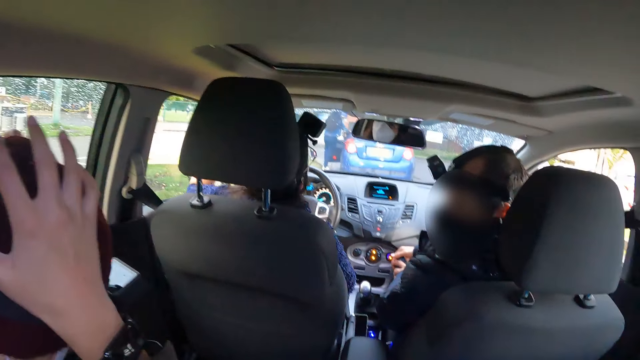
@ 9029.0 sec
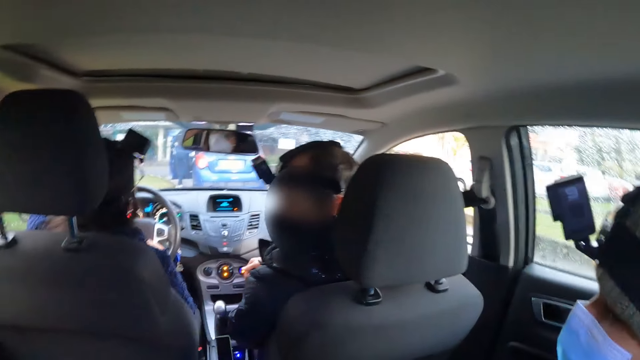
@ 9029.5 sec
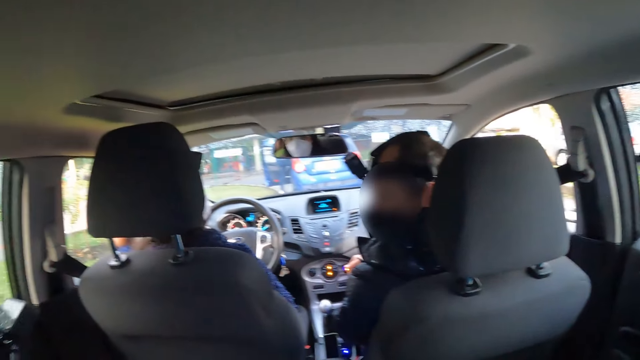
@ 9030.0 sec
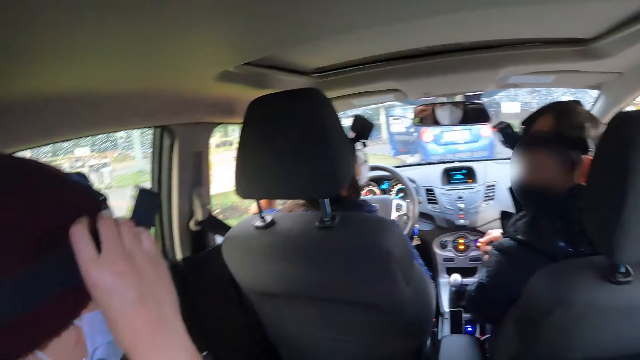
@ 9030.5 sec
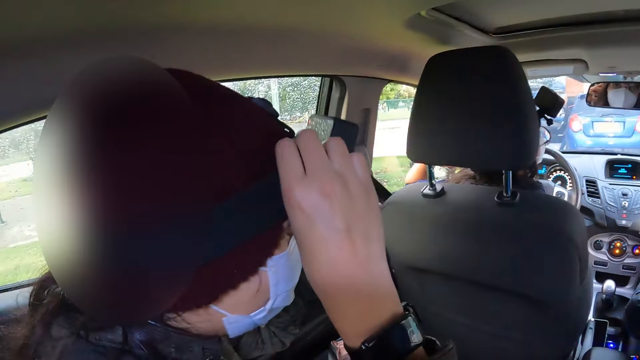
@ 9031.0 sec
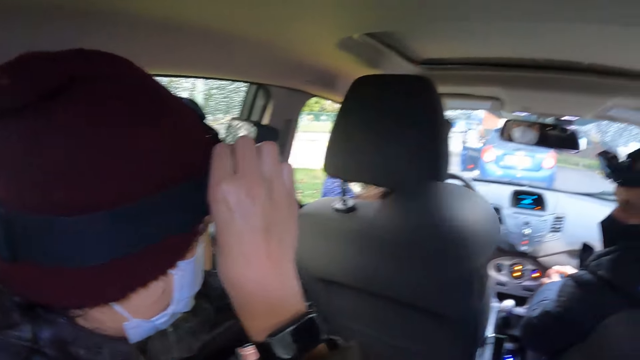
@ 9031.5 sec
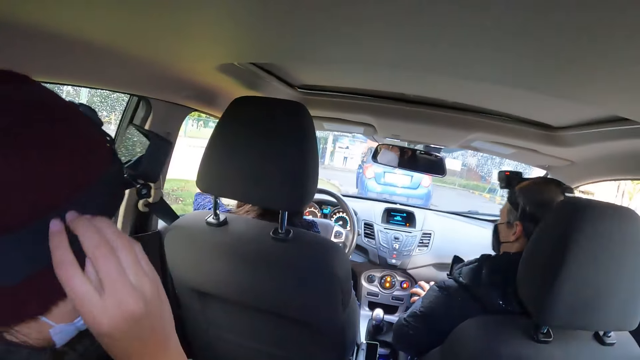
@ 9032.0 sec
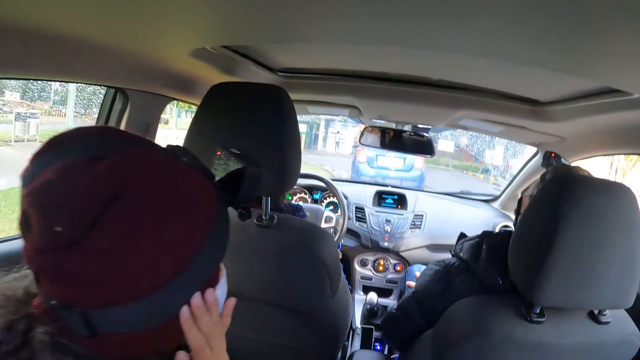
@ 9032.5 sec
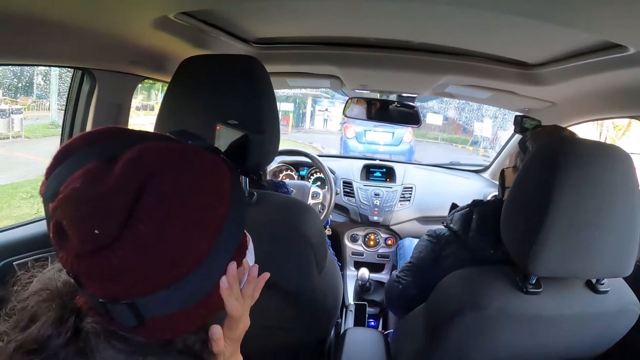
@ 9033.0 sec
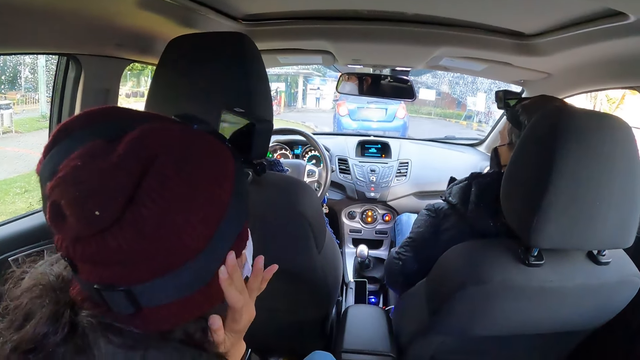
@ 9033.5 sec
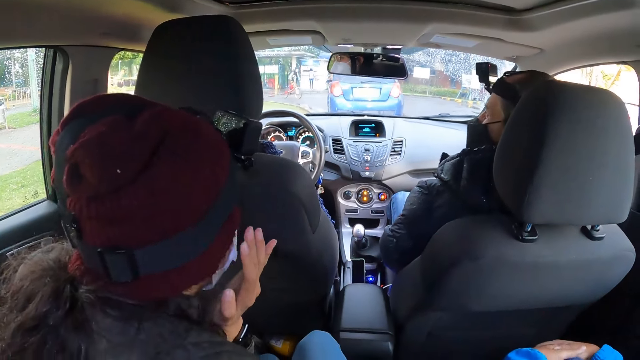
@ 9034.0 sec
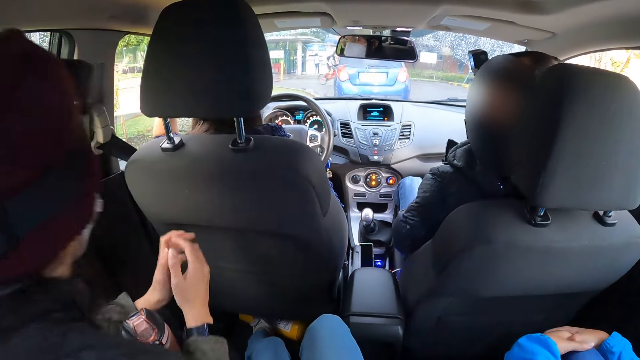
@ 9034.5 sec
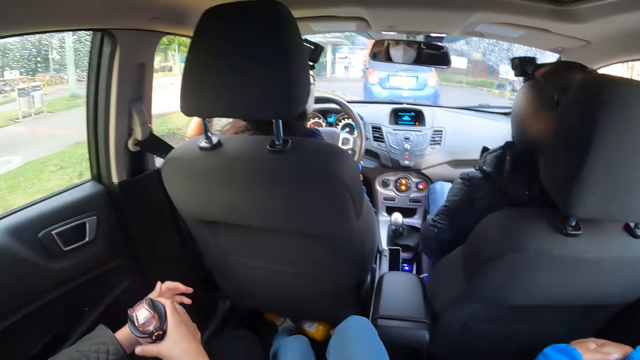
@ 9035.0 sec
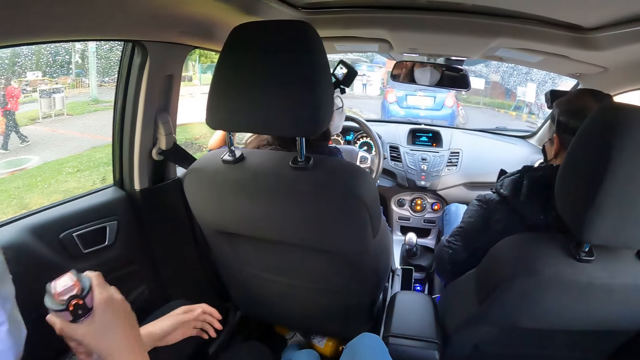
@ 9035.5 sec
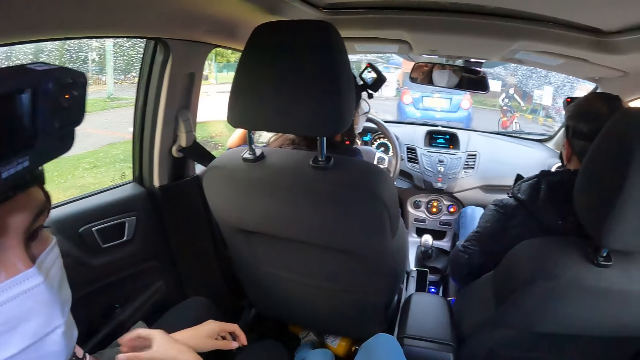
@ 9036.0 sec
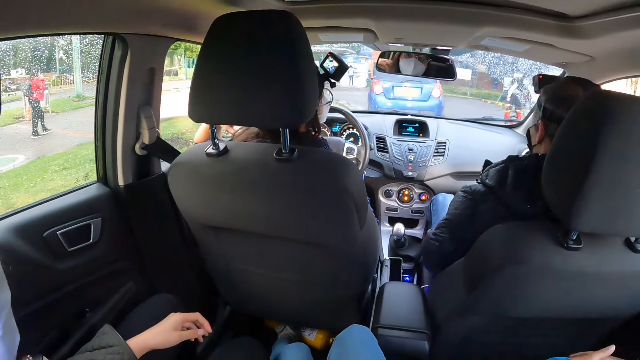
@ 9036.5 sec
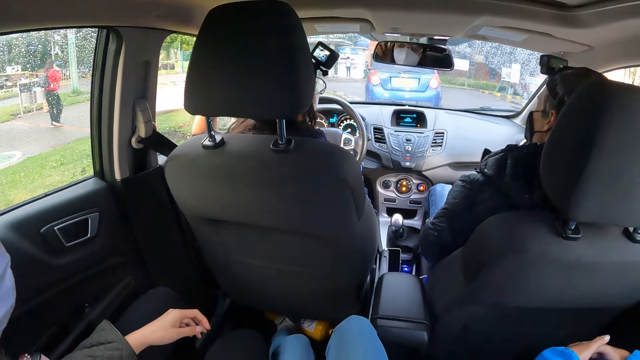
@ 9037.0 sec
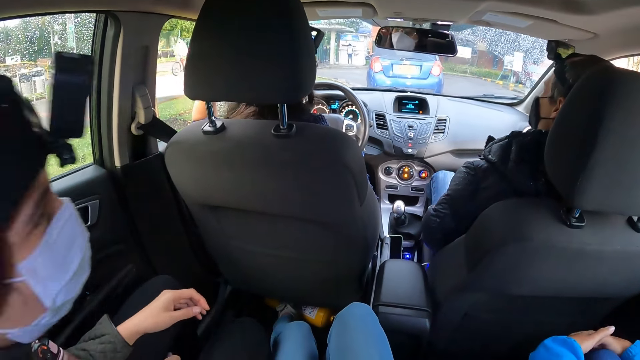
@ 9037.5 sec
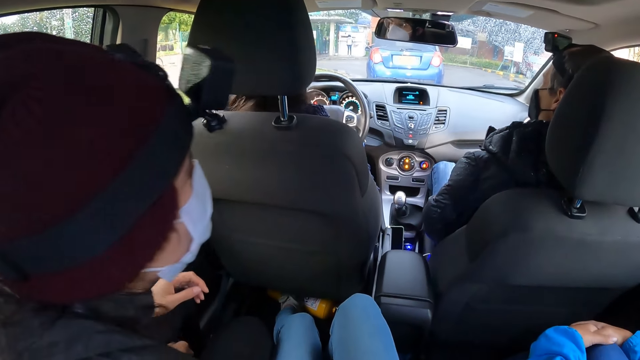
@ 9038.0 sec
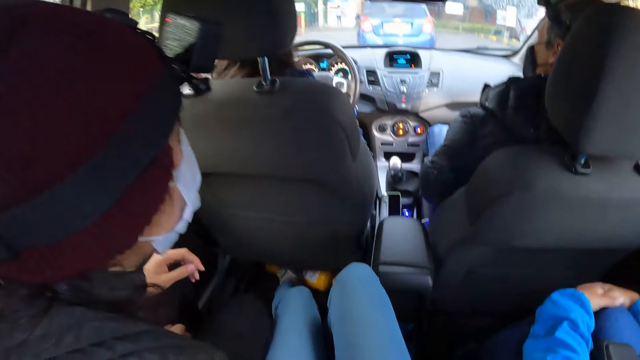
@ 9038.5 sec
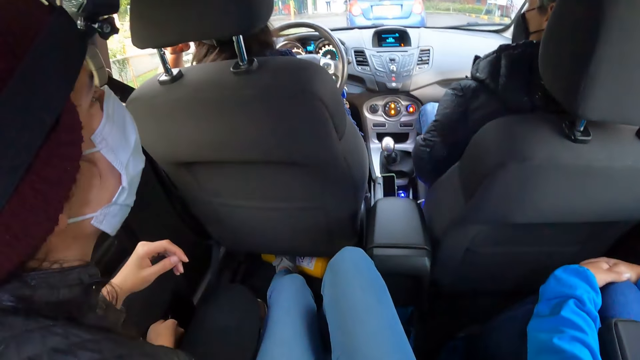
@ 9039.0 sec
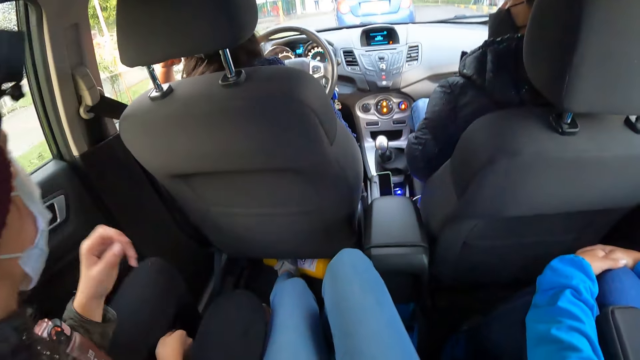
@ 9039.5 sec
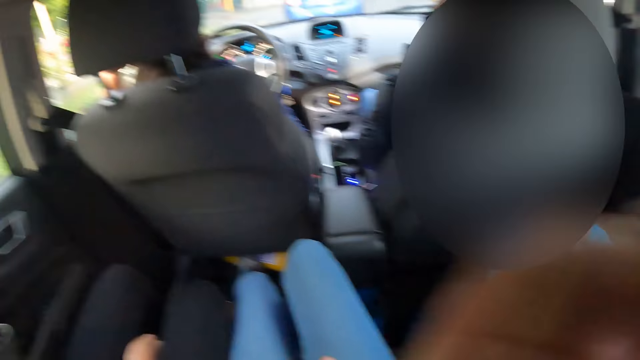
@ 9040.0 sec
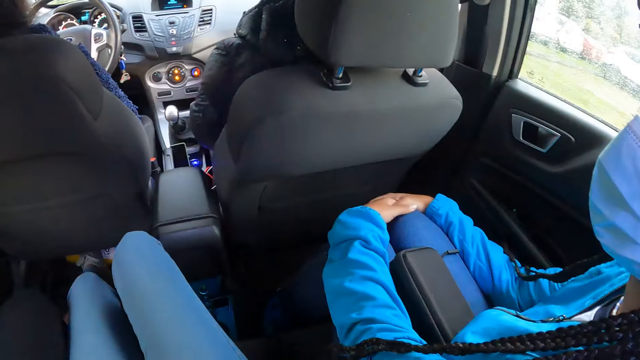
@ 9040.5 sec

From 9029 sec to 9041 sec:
The woman adjusts the head camera on her head with both hands and moves the water bottle with her right hand.

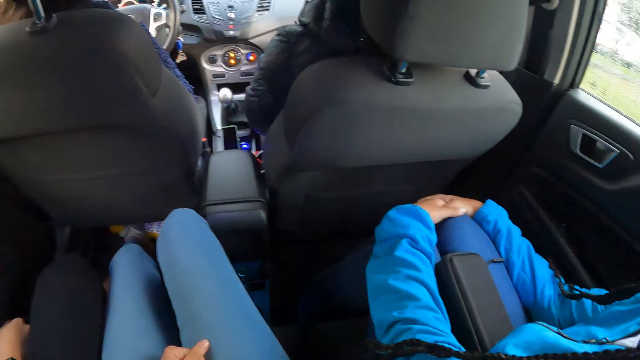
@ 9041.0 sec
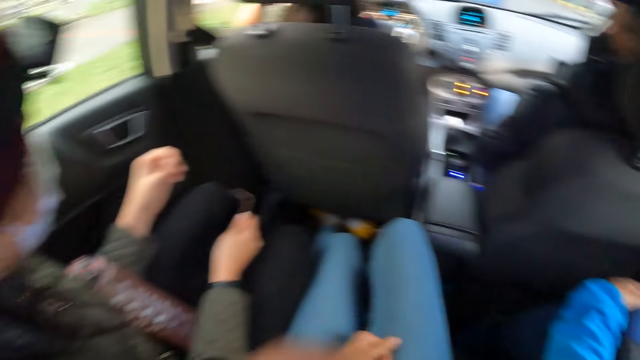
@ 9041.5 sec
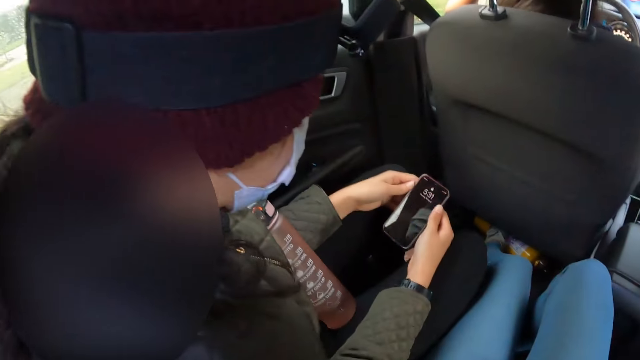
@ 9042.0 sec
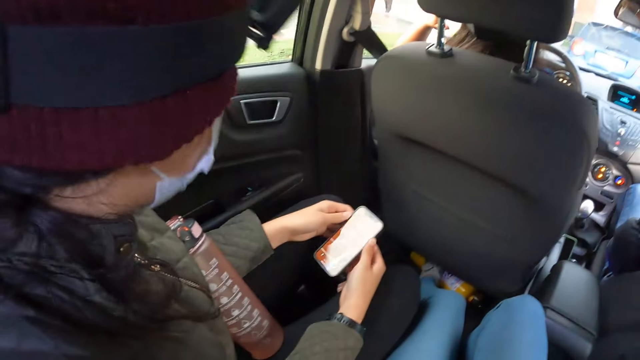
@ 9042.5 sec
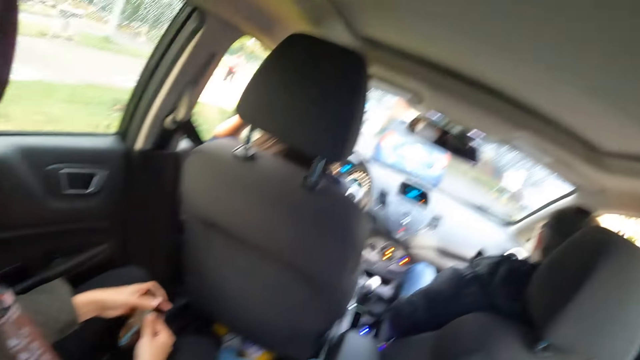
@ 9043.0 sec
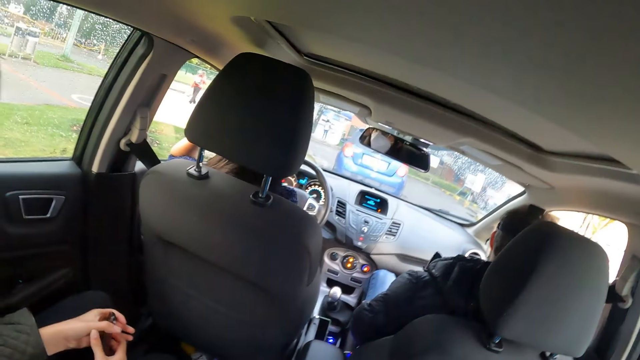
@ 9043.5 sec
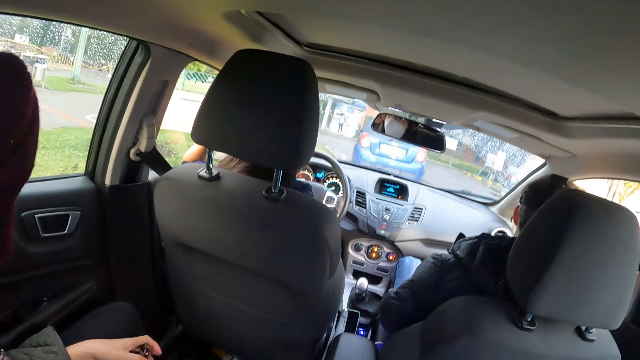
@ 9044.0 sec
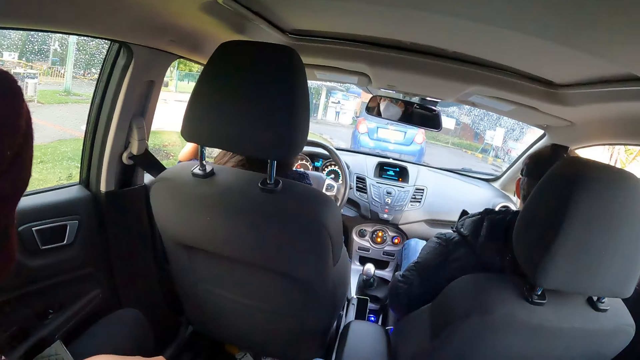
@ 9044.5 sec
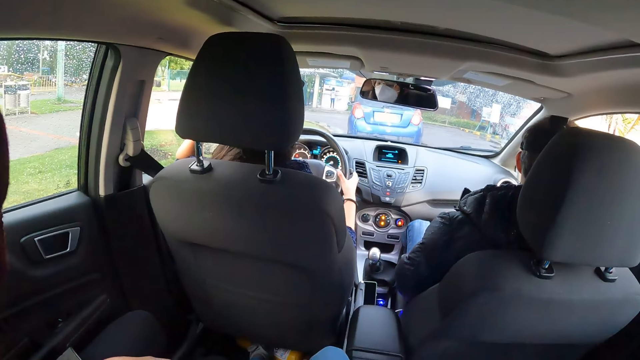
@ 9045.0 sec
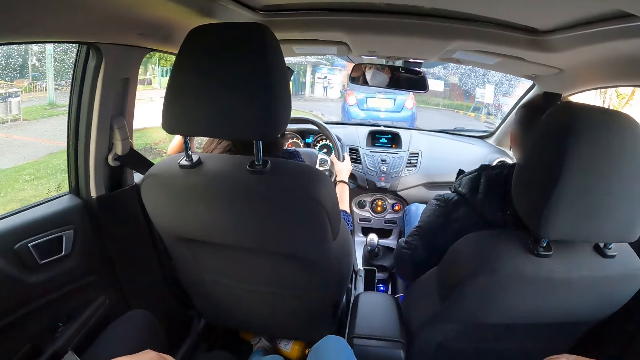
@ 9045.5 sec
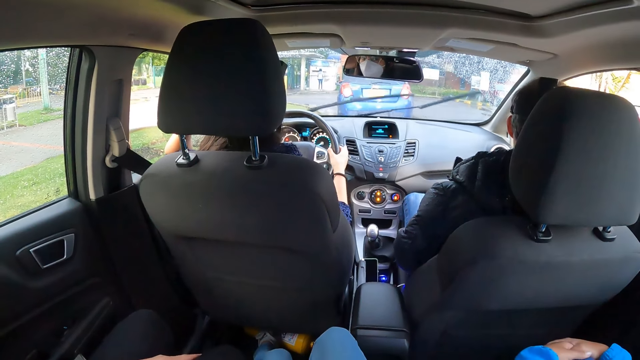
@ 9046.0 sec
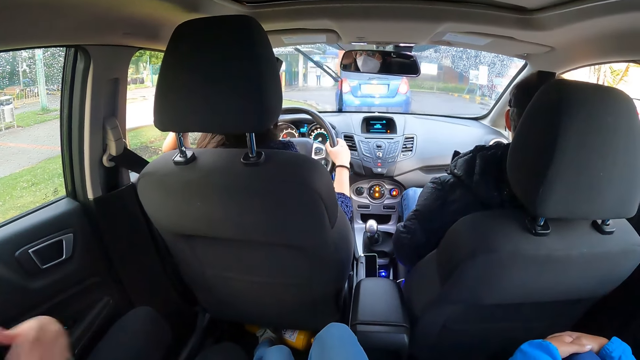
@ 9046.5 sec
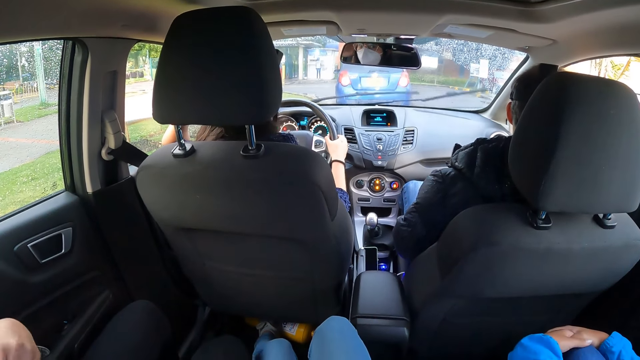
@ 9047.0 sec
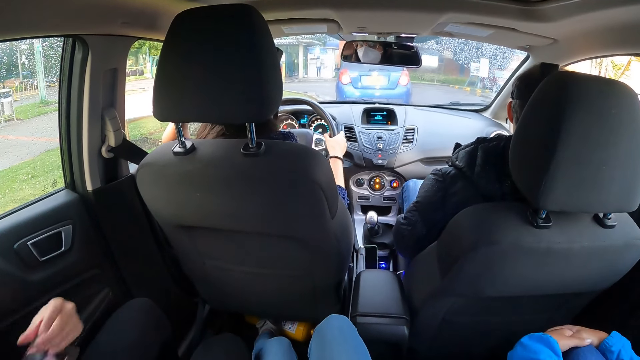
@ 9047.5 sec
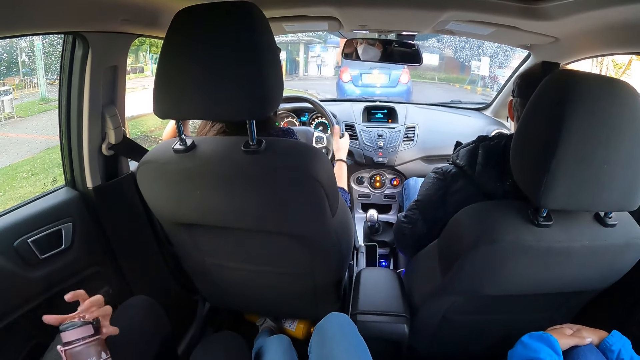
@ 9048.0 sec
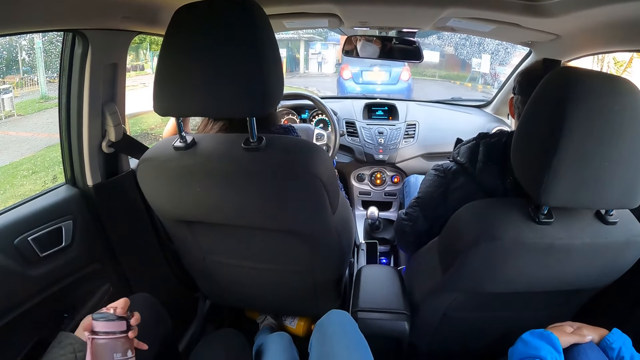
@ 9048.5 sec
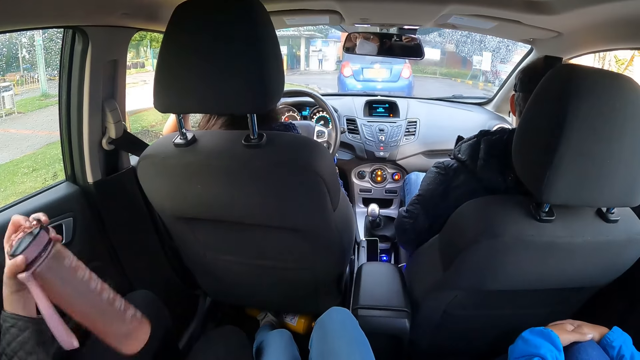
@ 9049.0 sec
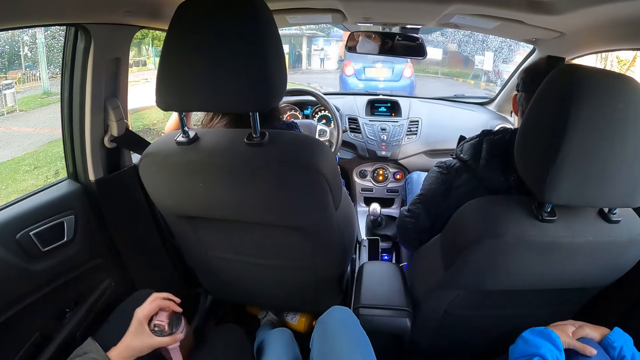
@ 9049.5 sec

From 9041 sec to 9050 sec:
A woman uses a wiper in the car with her left hand. Another woman moves the water bottle with her left hand and holds the water bottle with her left hand.
